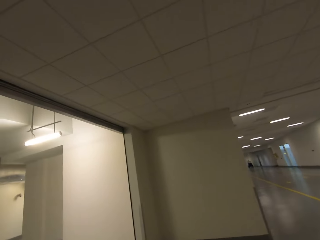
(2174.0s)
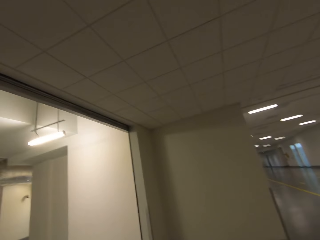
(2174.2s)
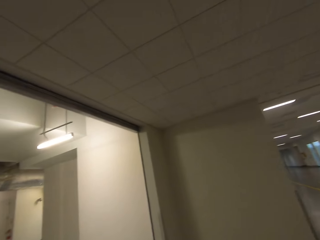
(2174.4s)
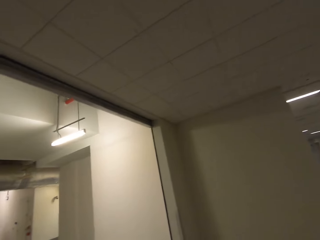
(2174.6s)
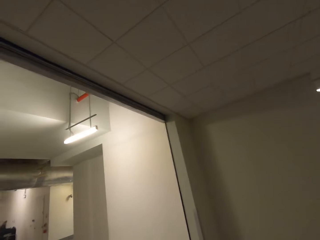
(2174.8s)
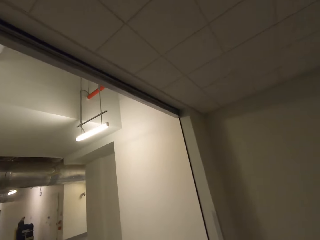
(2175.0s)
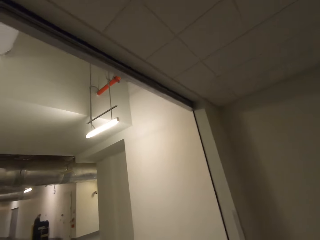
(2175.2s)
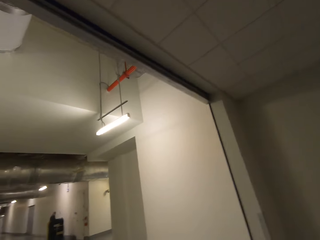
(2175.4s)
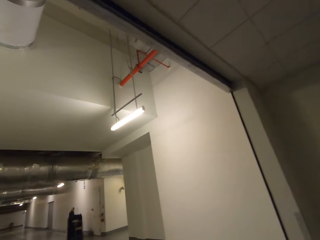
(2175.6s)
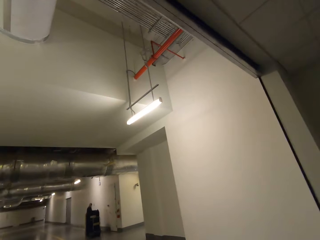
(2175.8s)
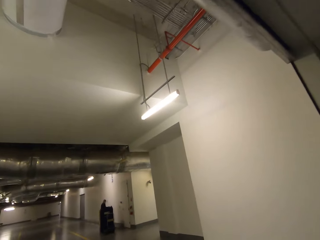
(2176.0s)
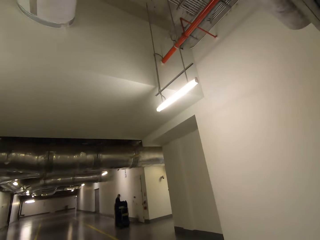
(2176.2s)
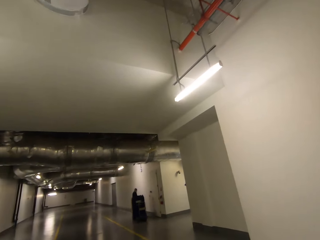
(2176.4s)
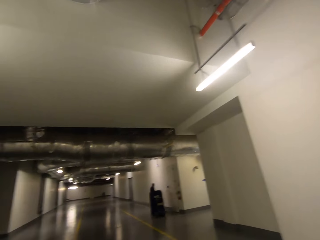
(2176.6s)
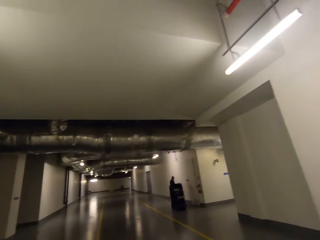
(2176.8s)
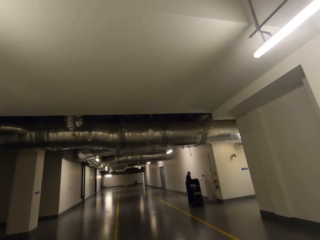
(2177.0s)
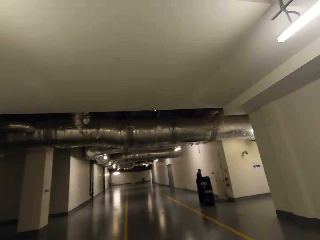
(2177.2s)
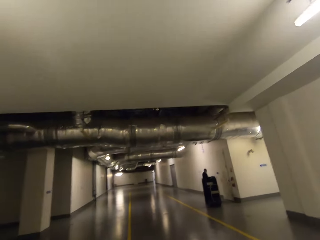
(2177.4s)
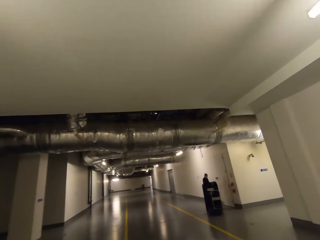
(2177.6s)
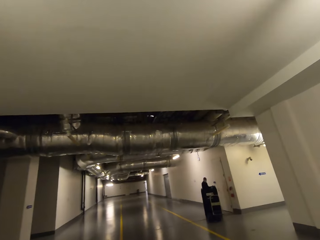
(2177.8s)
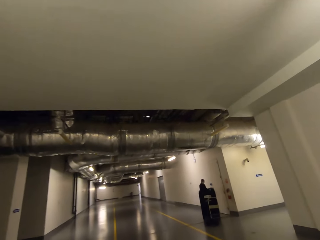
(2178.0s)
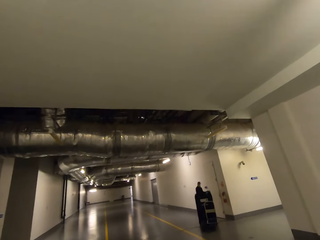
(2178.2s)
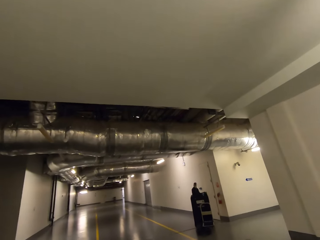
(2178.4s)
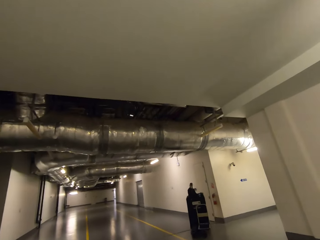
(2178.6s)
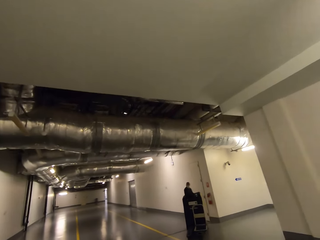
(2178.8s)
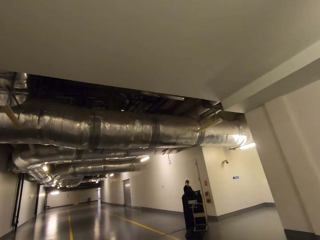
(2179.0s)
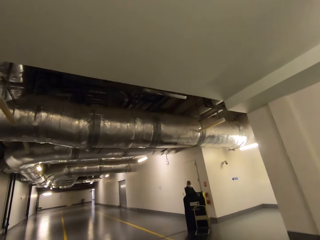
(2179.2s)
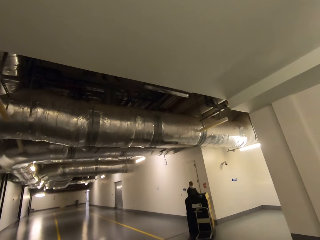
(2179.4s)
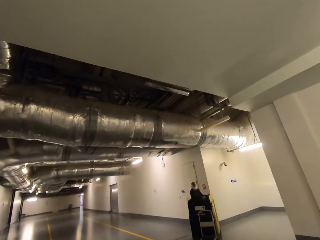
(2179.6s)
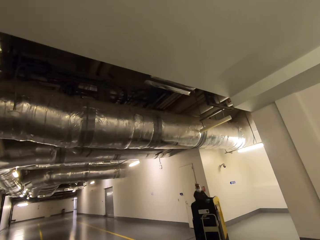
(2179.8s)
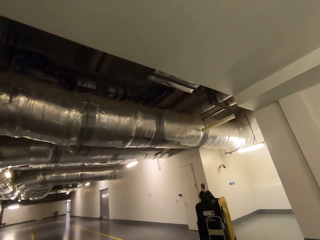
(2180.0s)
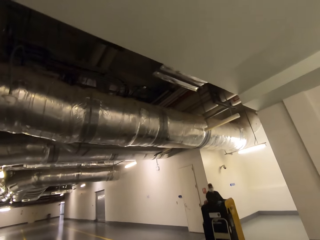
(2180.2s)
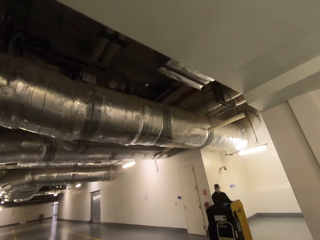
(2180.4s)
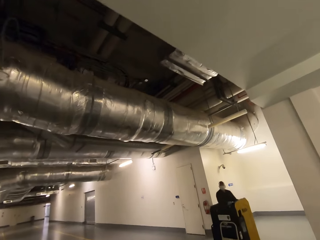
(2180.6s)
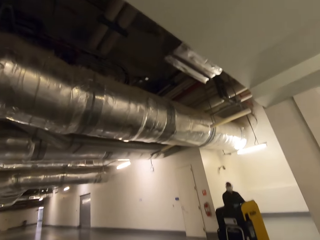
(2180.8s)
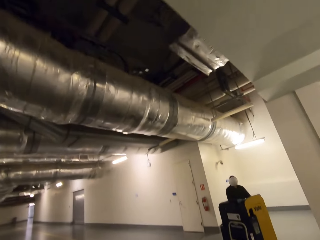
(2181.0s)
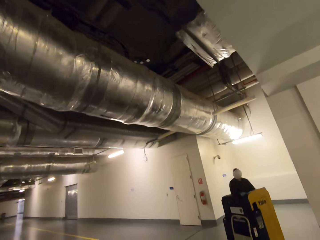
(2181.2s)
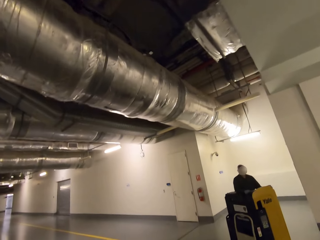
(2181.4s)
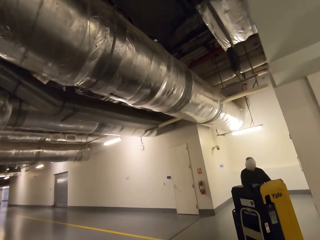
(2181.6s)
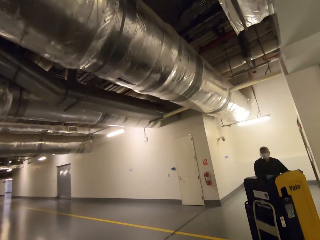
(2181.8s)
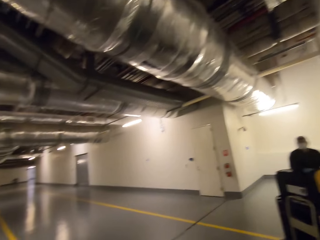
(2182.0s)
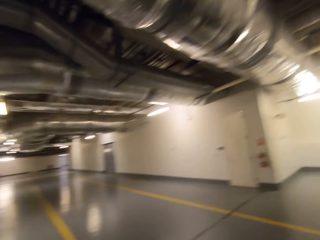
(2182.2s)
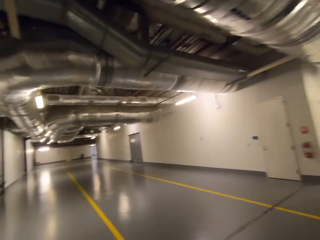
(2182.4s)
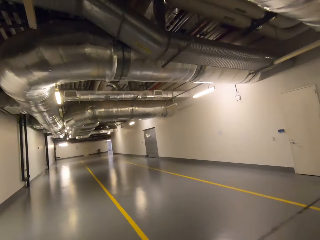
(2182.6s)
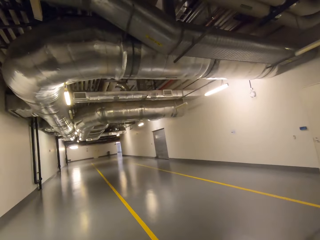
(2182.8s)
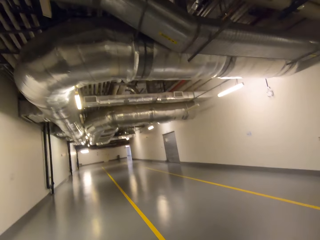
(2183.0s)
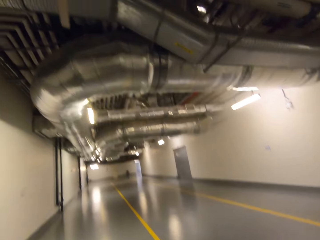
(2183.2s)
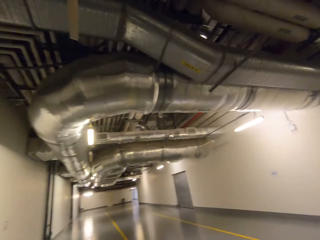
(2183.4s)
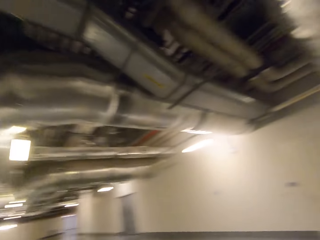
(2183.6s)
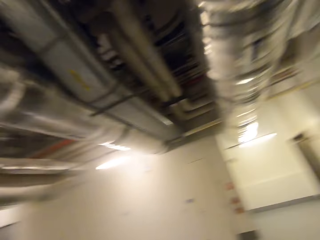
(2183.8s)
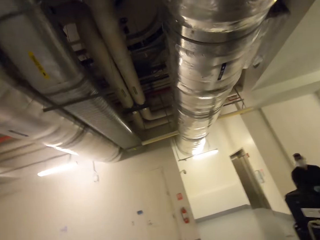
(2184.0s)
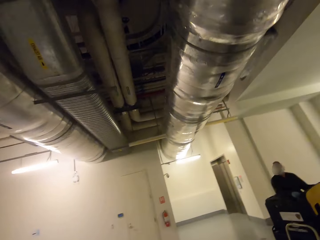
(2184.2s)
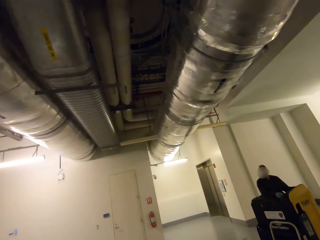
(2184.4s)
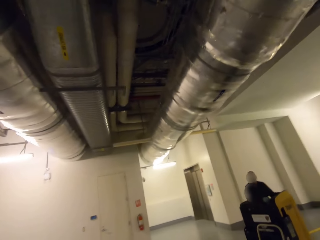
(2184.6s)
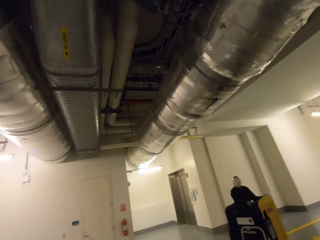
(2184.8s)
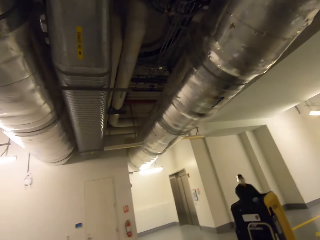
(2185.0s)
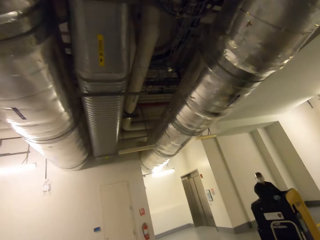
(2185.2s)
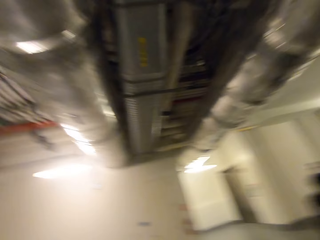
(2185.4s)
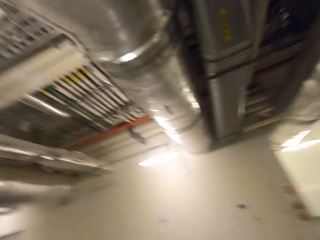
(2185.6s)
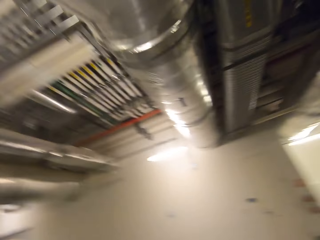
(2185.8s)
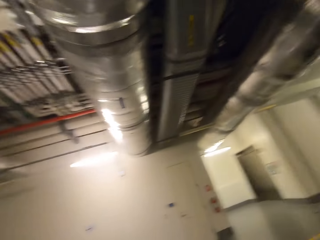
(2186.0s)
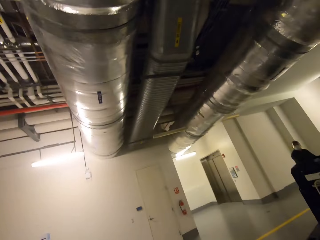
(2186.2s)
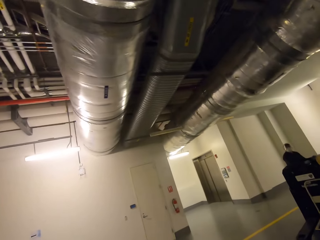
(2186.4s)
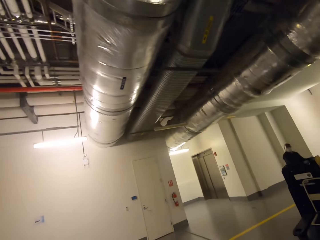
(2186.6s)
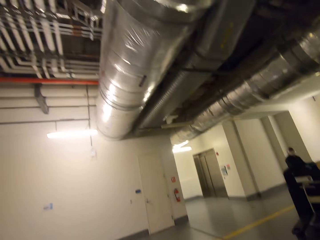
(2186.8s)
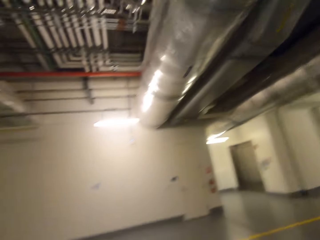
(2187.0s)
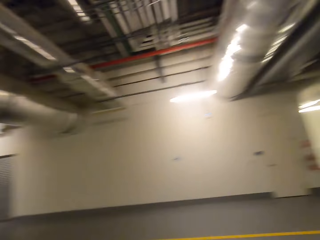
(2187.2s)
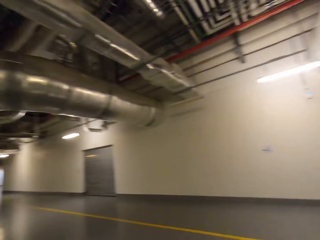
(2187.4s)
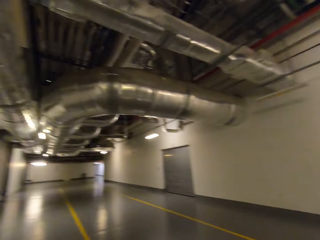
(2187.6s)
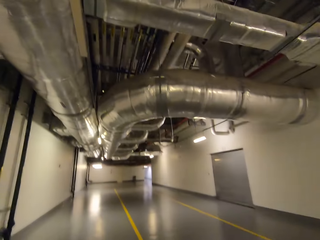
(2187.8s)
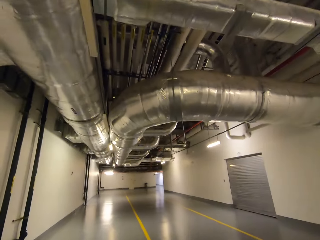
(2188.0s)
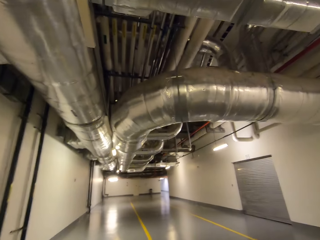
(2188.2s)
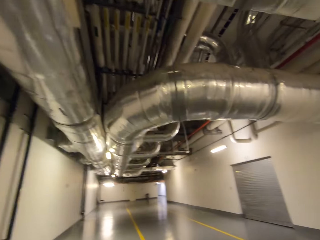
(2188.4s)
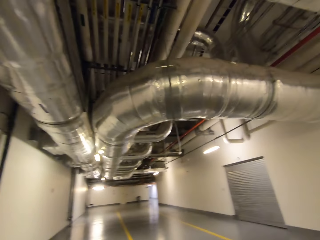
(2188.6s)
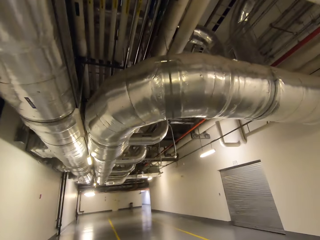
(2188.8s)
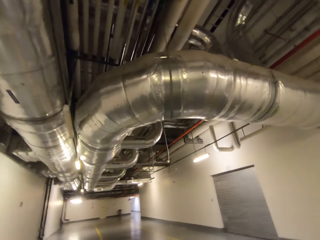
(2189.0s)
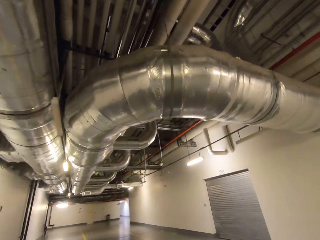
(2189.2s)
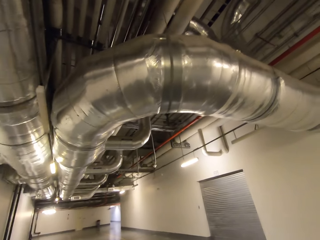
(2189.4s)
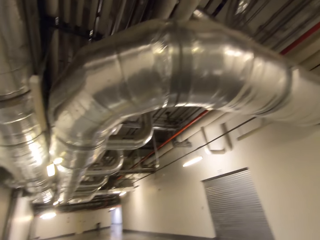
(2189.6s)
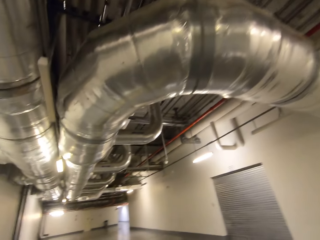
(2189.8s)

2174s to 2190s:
The camera wearer walks on the basement. They take a left turn. They walk on the basement and look at a person. They turn, walk on the basement, and look at the person.

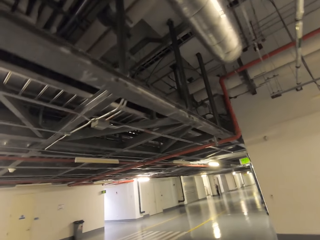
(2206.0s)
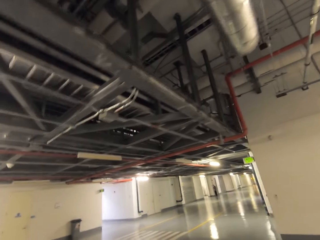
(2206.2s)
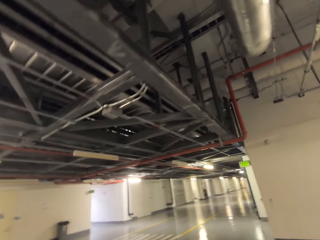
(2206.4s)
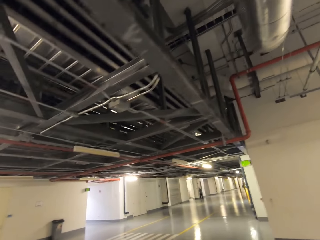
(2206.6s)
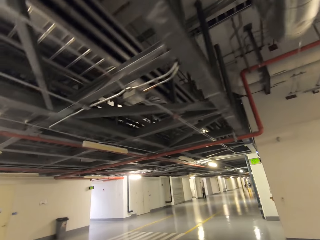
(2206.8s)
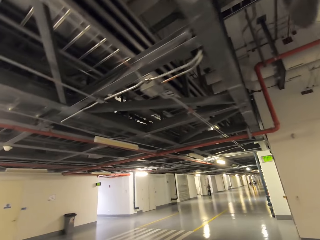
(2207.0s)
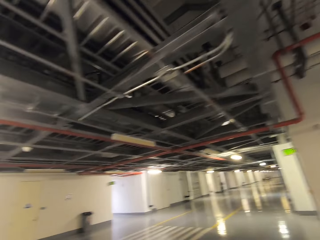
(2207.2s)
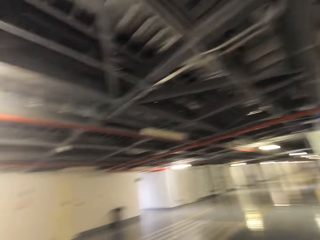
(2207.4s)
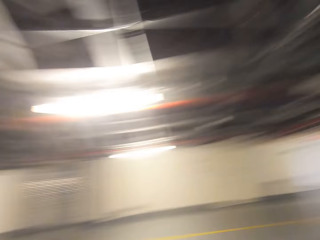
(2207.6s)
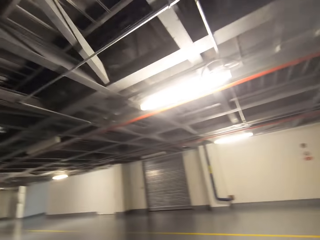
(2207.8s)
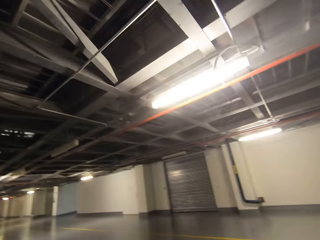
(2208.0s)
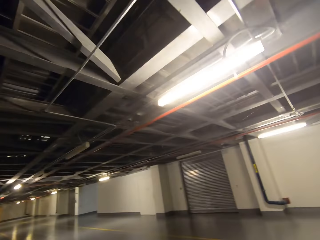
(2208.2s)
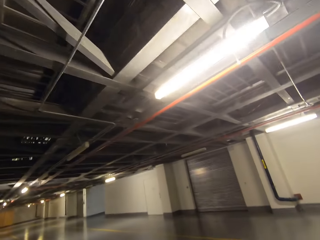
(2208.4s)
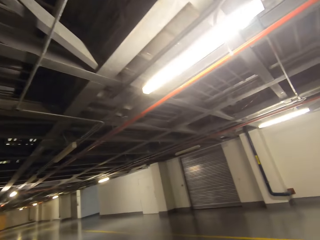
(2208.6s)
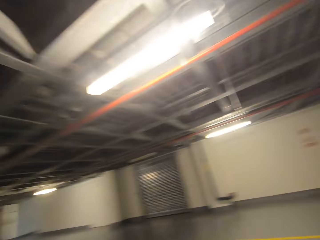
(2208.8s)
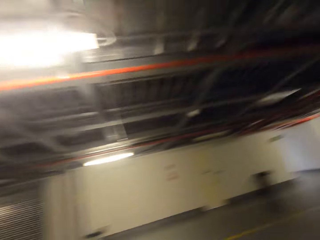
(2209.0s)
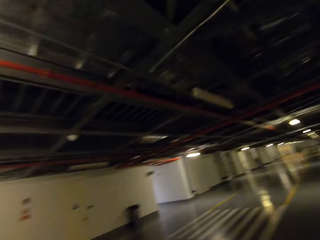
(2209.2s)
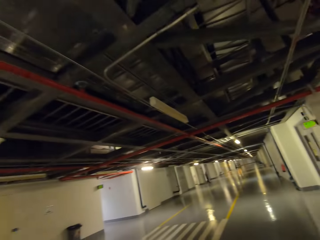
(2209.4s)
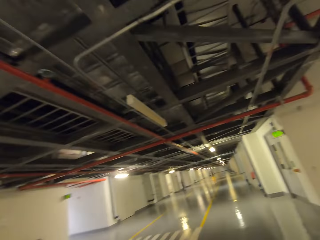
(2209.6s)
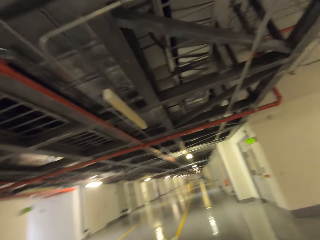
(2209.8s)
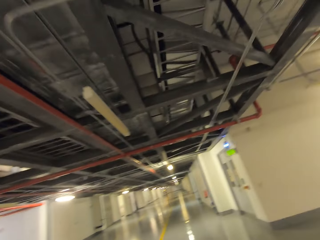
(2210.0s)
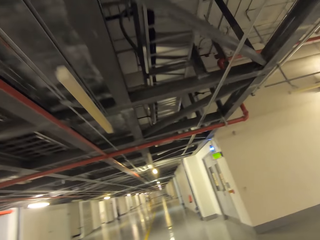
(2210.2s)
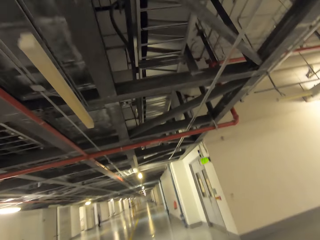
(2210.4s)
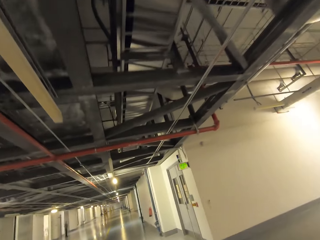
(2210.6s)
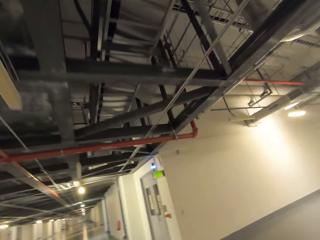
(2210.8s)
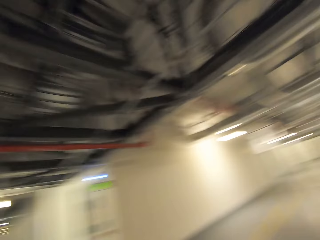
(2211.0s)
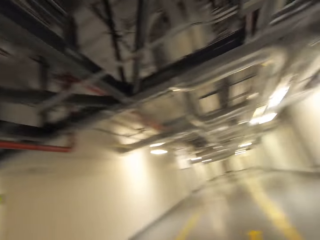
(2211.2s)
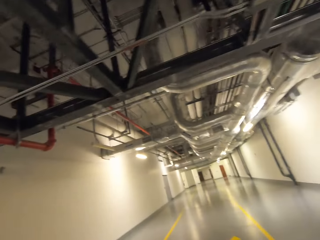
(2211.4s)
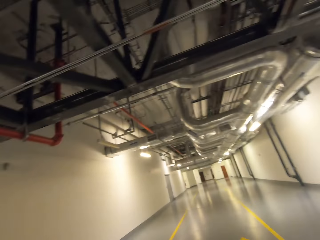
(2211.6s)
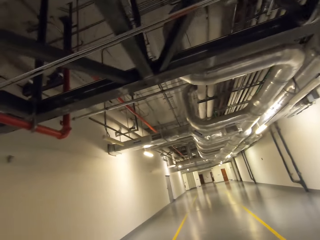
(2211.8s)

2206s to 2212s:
The camera wearer walks on the basement and looks around. They look around again. They walk on the basement.
